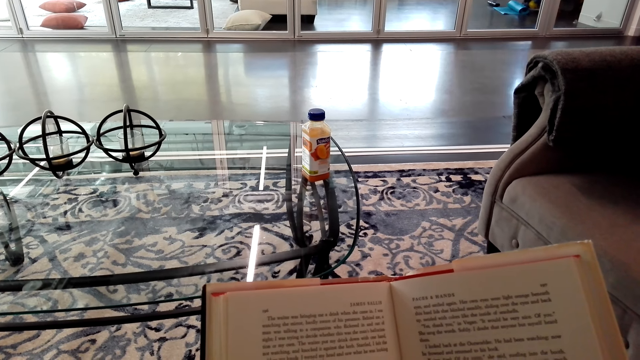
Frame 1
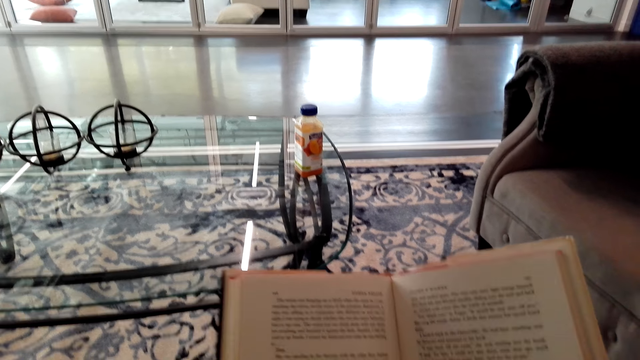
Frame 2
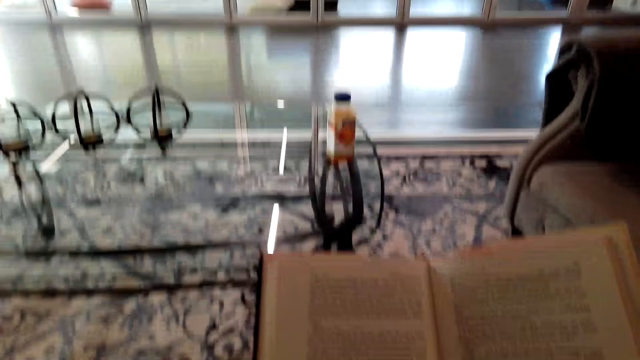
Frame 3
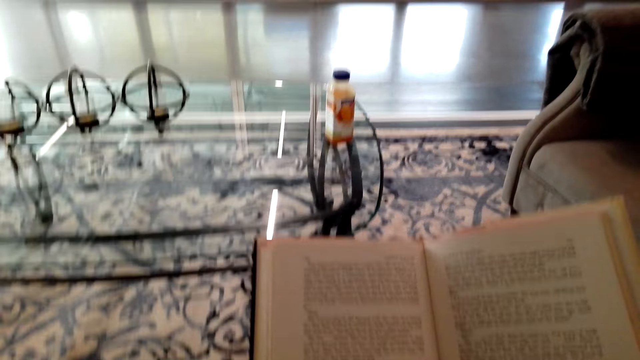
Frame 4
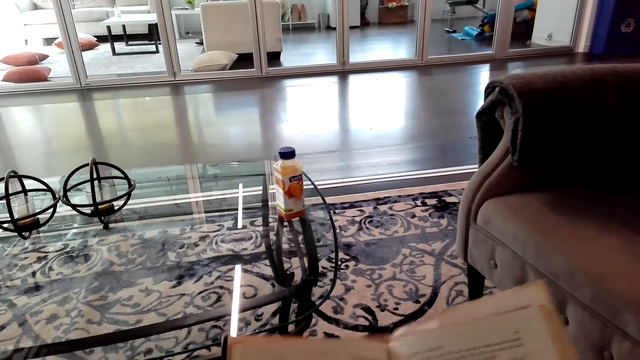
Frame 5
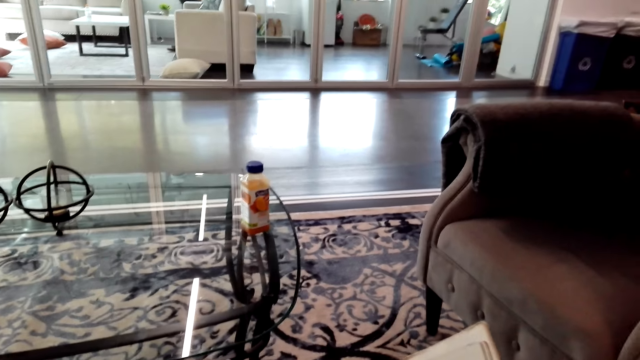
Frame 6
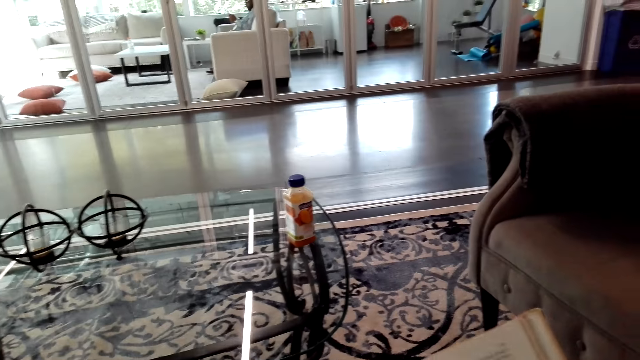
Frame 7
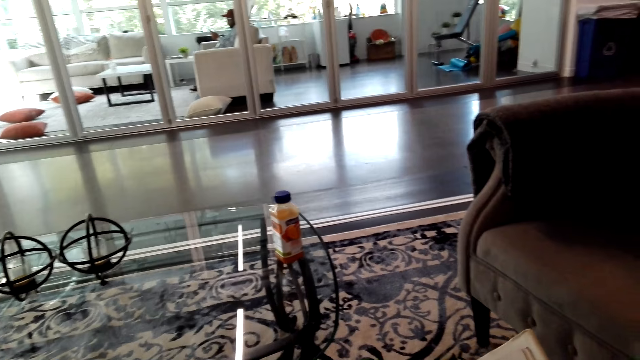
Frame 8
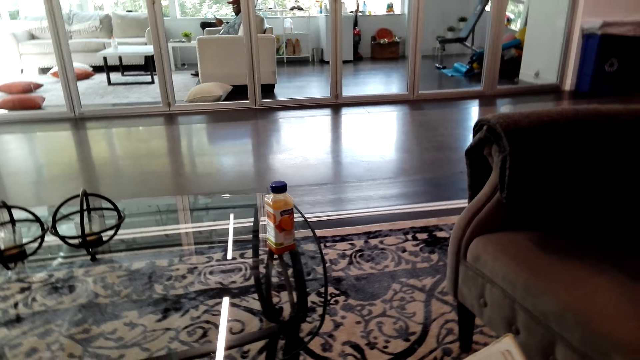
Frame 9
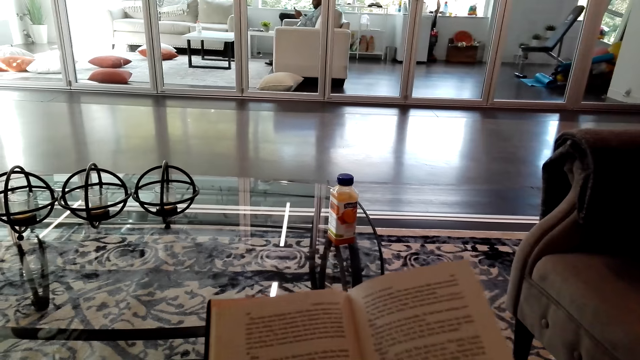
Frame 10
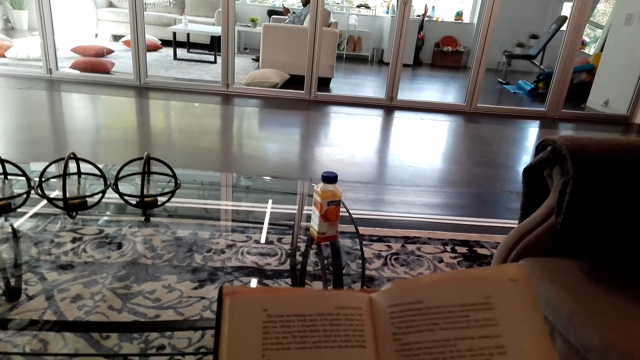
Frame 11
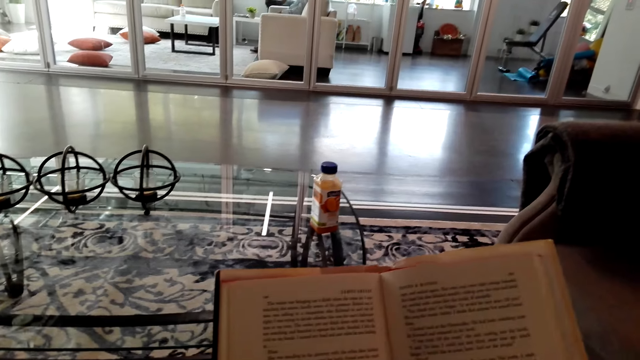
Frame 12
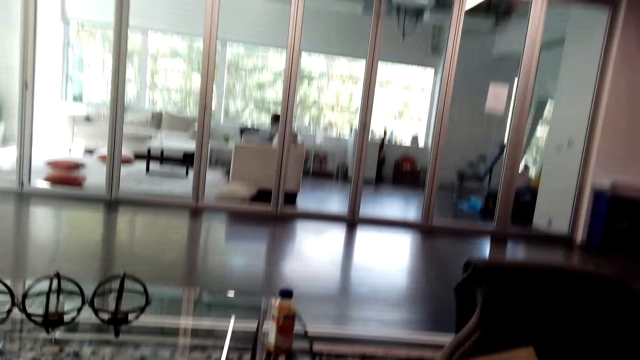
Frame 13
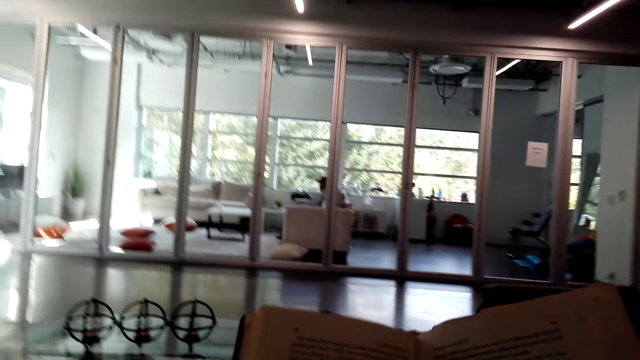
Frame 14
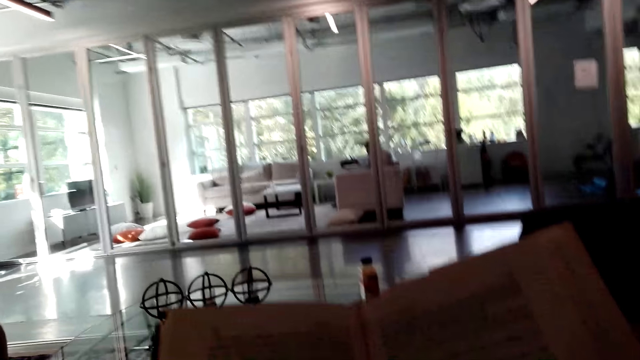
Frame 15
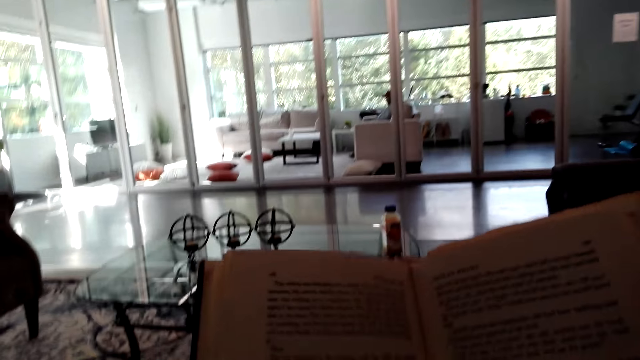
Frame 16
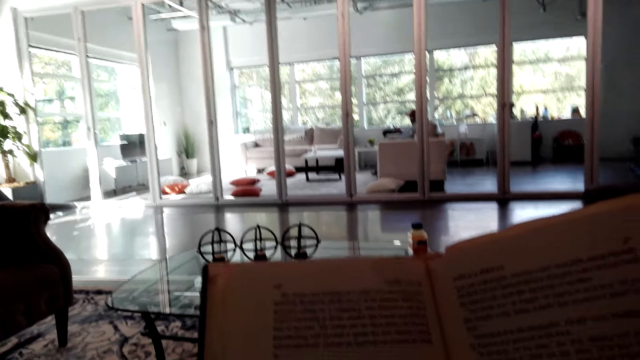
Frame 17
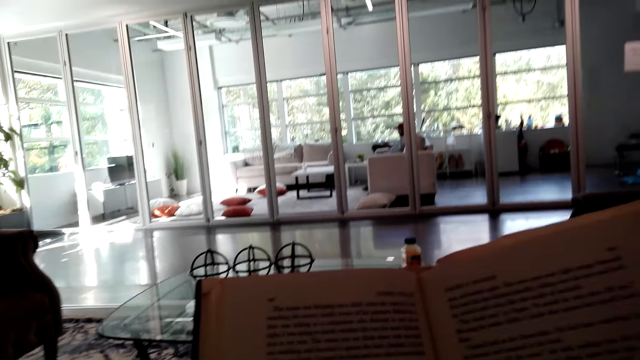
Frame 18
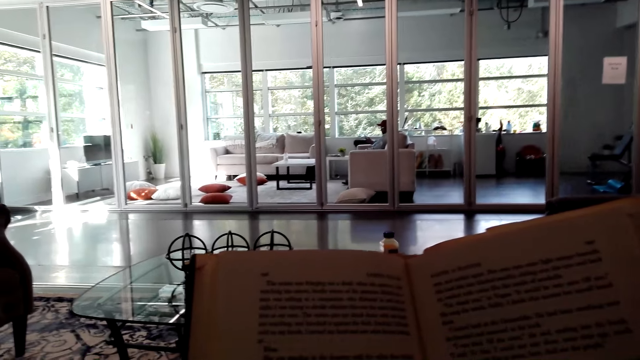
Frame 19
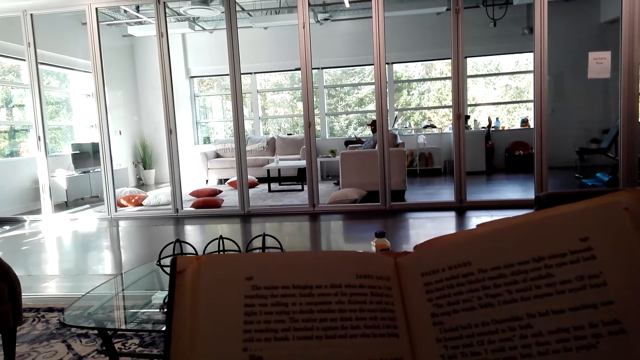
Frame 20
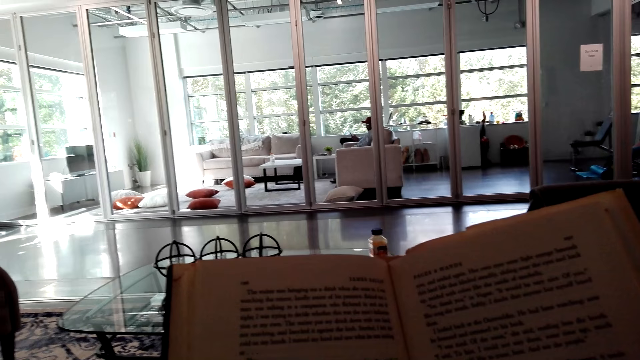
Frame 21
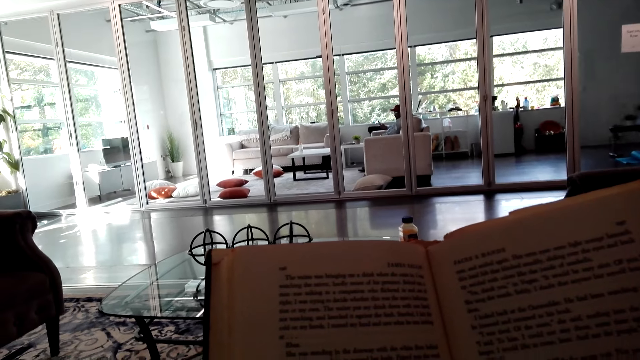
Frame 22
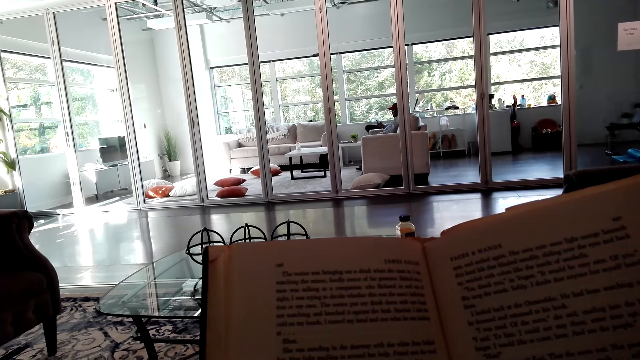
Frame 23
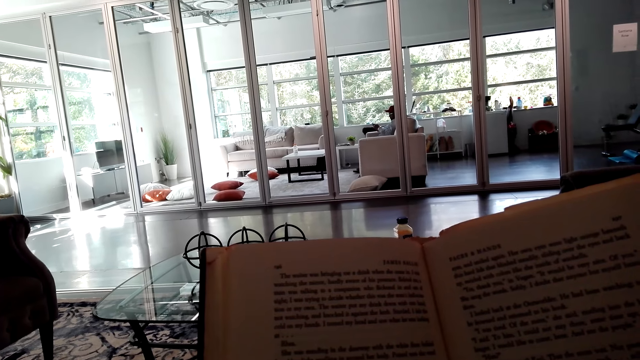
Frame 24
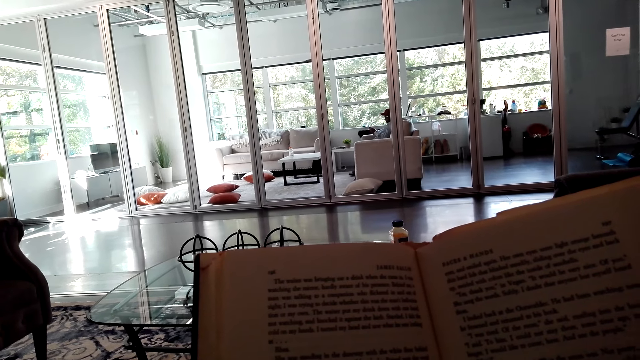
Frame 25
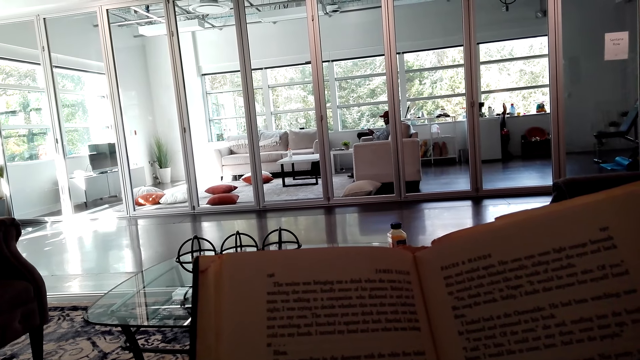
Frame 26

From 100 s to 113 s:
The camera wearer turns to the side. They hold a book. They turn to the side. They hold the book.

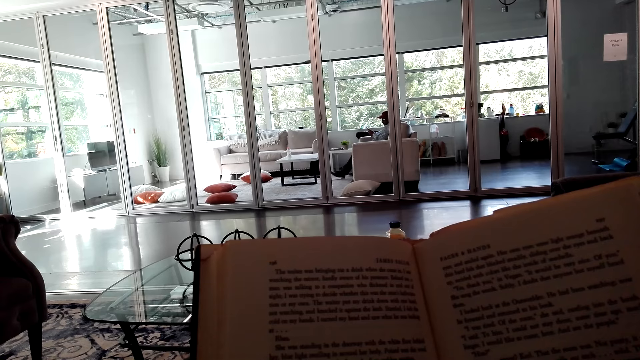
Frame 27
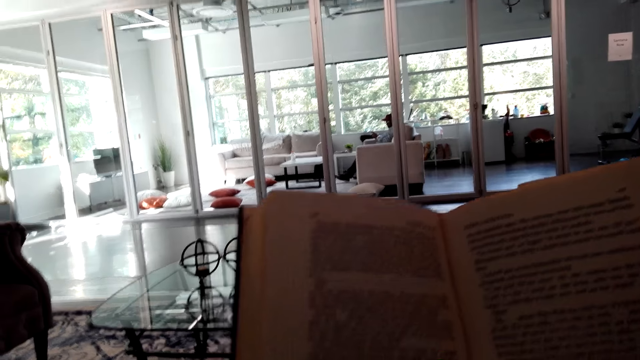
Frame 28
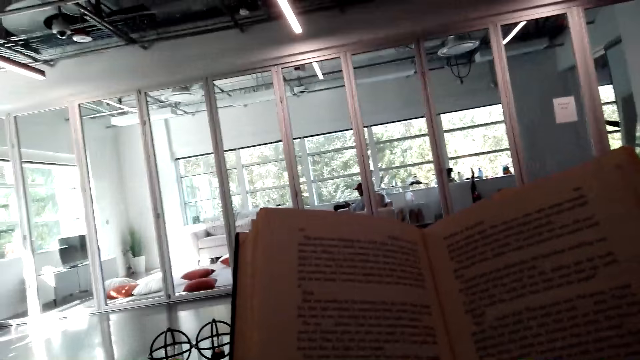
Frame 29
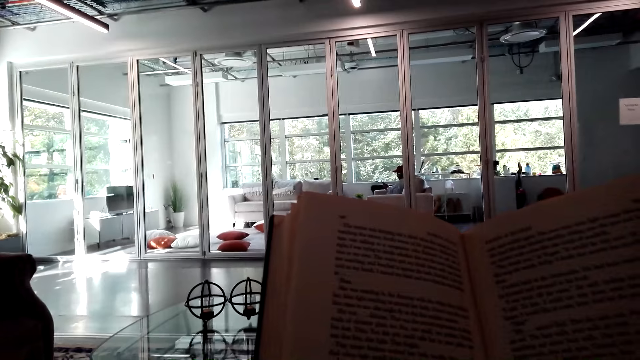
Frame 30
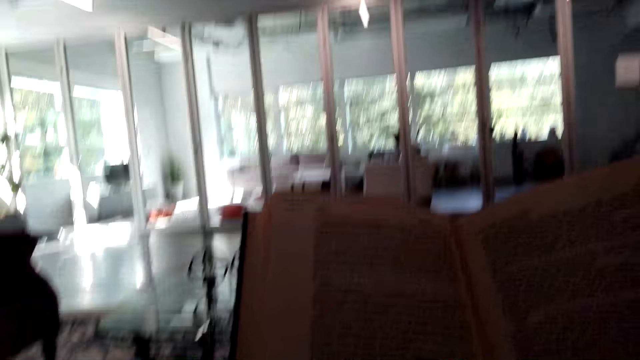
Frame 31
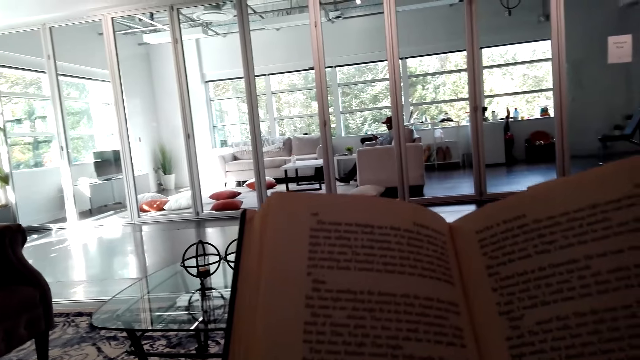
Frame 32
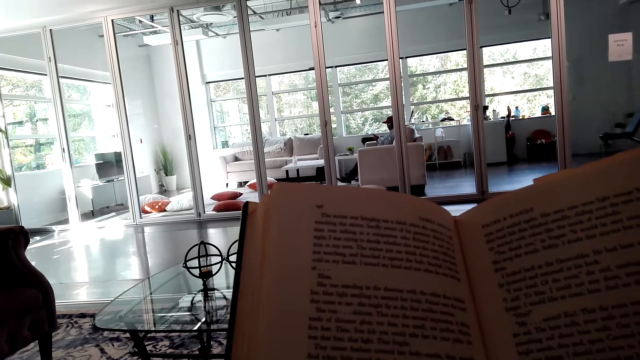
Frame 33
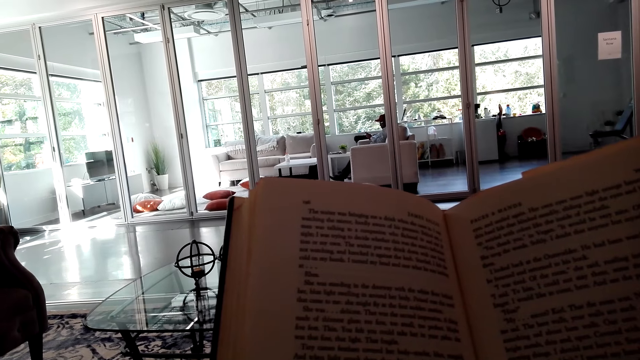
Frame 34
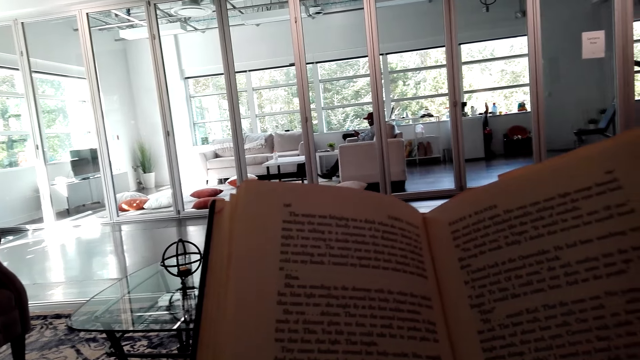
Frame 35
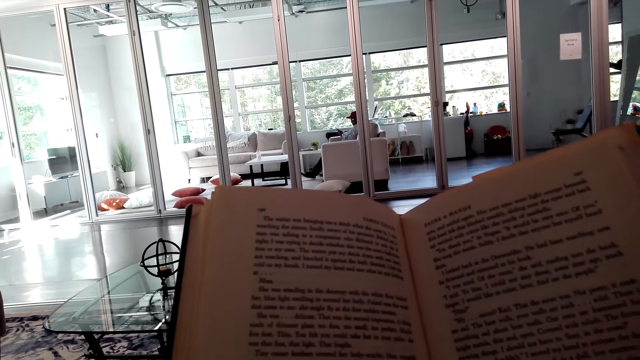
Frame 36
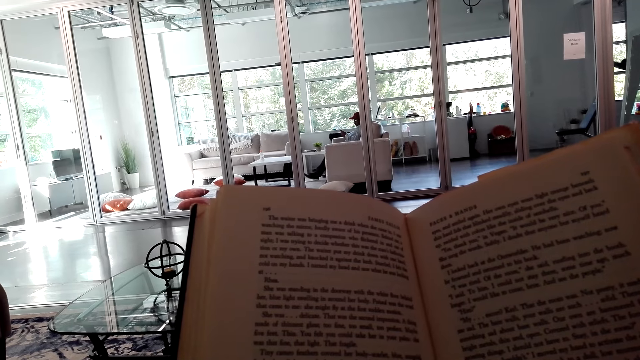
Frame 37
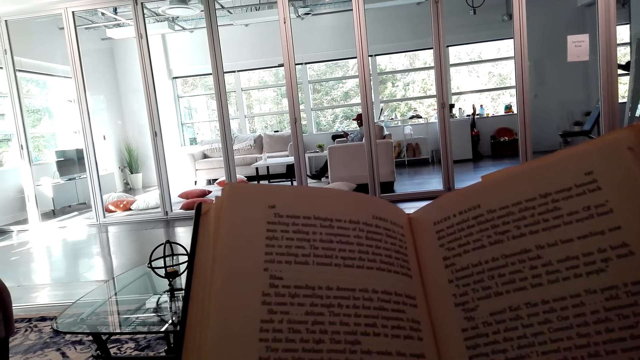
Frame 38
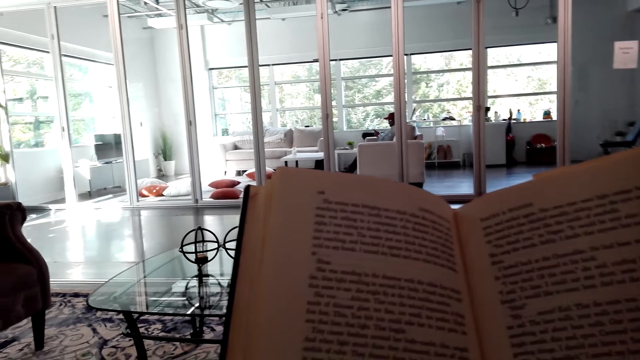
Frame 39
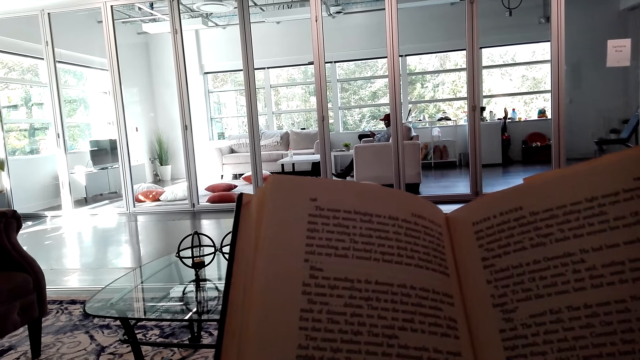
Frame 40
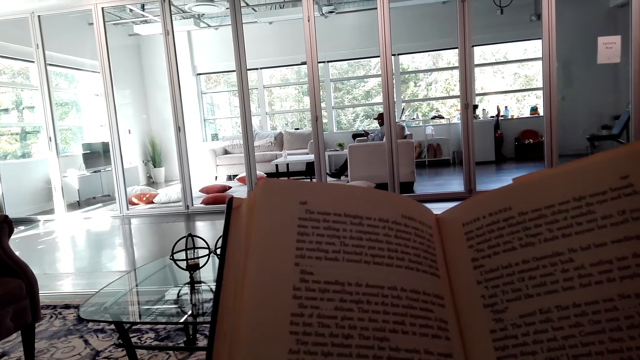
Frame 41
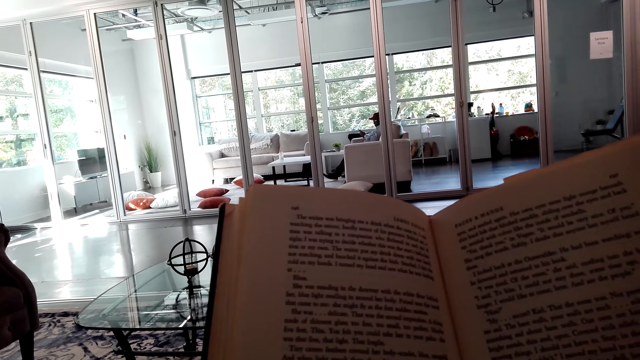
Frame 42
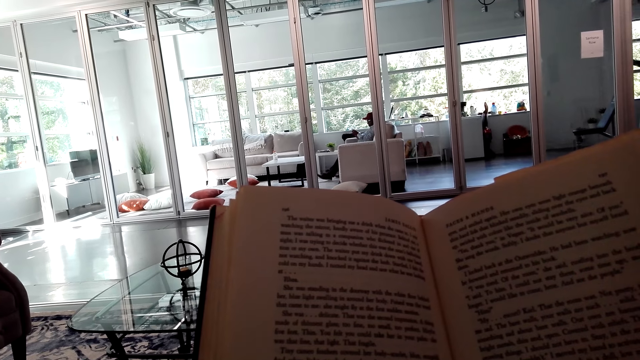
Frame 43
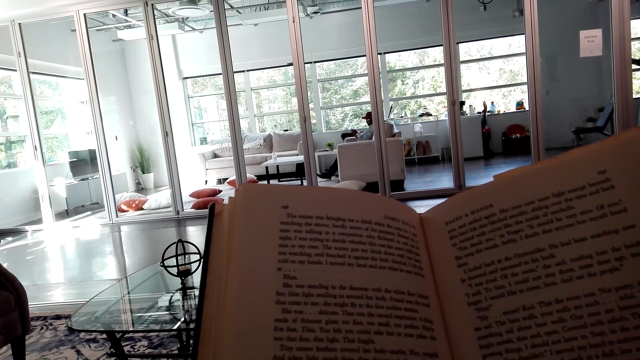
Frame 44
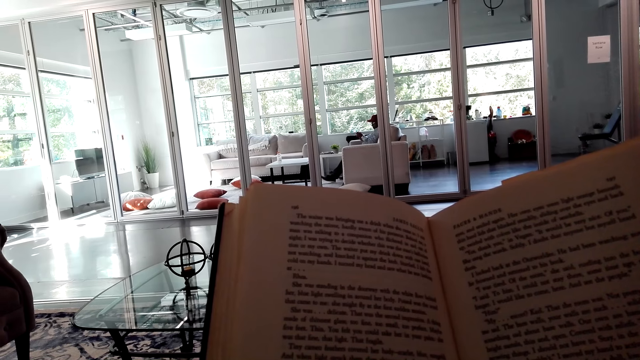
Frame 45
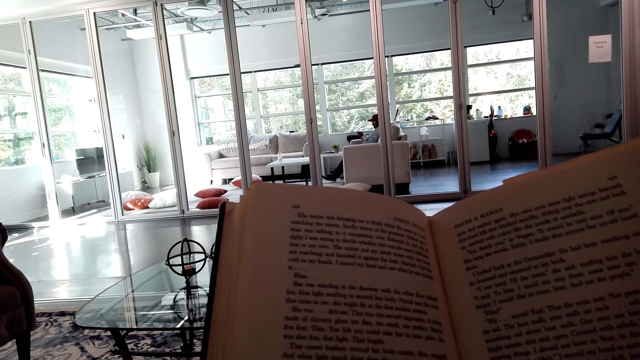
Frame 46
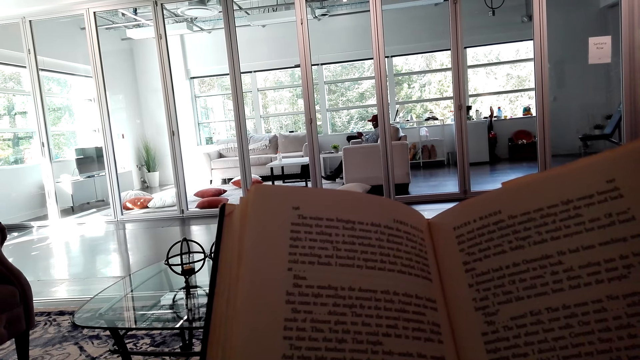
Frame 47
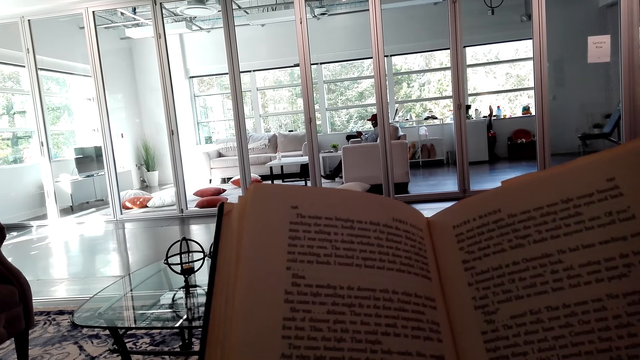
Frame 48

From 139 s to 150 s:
The camera wearer turns to the side. They hold a book. They turn to the side. They hold the book.
